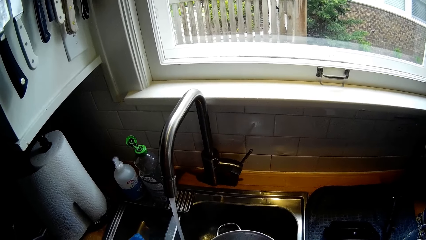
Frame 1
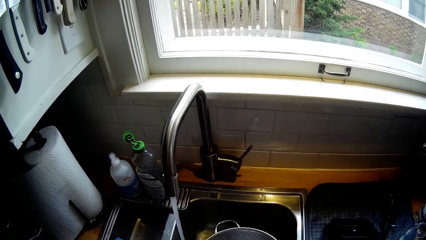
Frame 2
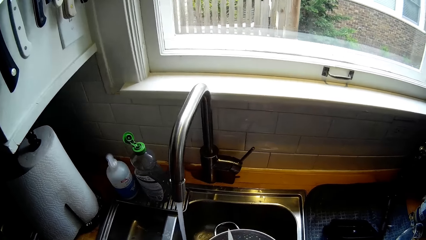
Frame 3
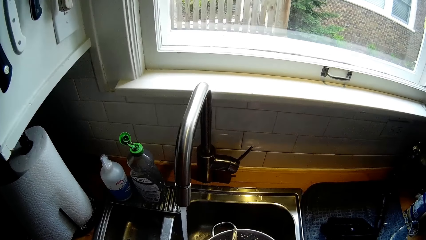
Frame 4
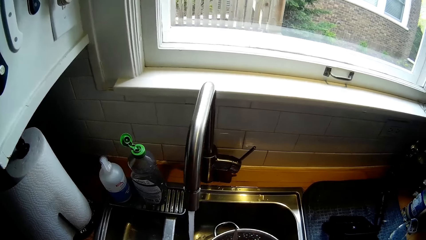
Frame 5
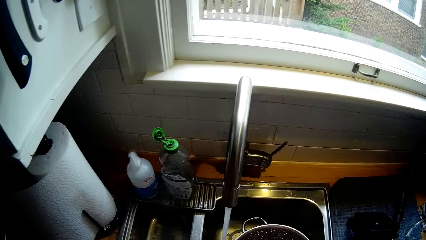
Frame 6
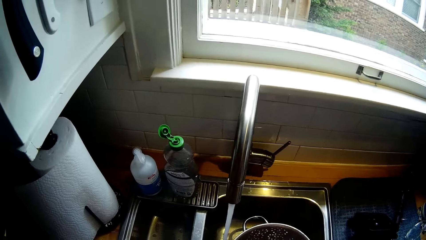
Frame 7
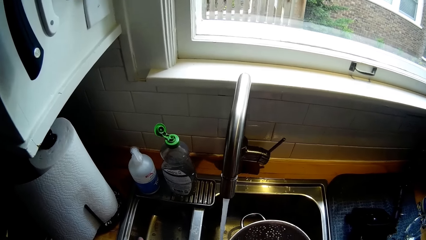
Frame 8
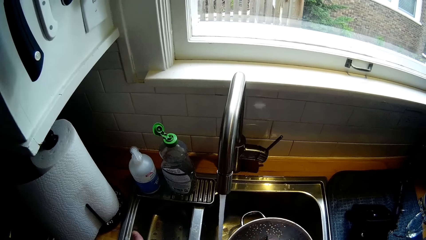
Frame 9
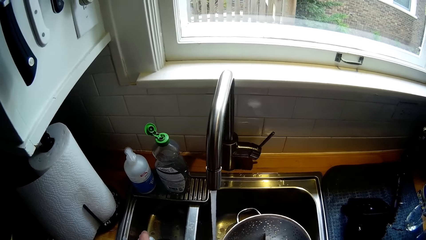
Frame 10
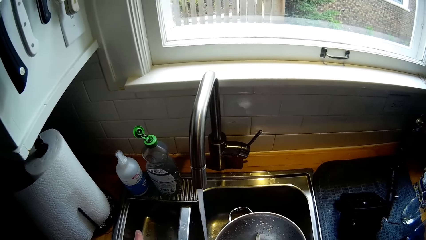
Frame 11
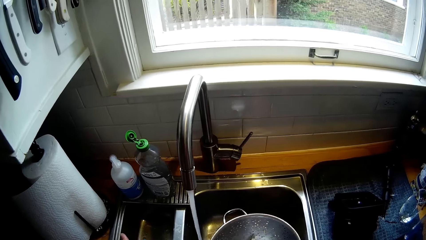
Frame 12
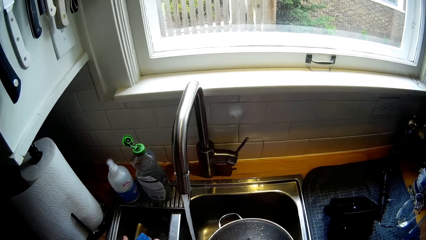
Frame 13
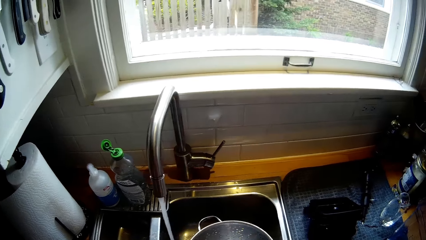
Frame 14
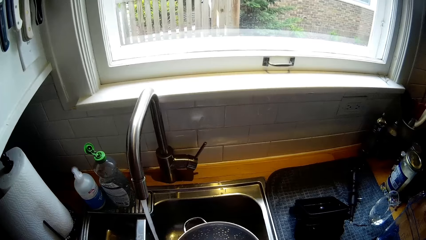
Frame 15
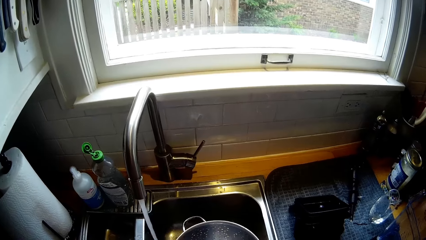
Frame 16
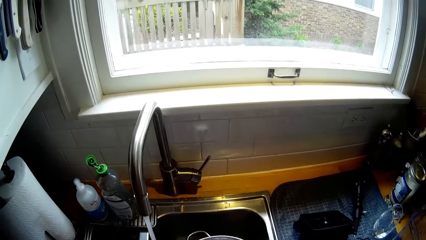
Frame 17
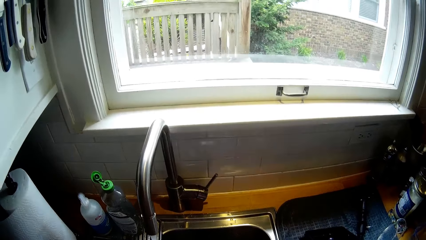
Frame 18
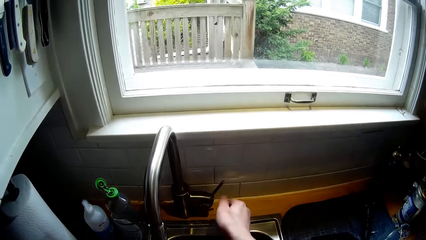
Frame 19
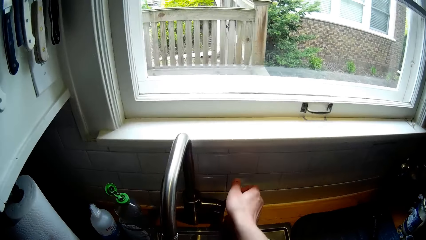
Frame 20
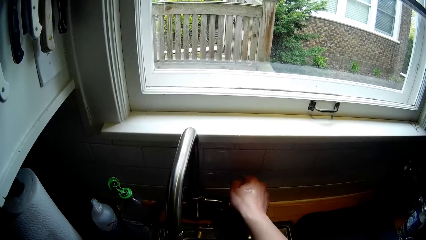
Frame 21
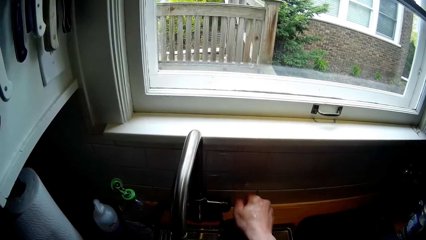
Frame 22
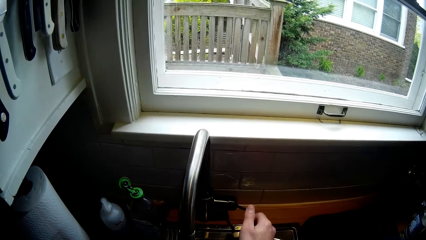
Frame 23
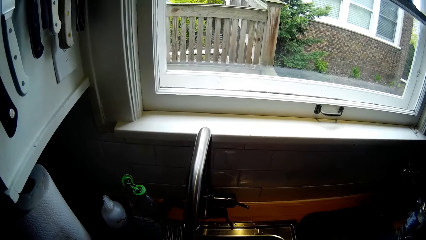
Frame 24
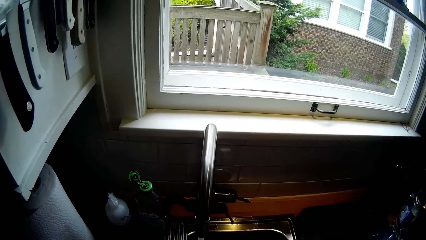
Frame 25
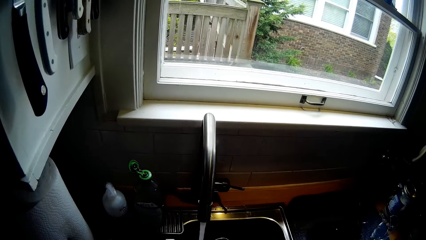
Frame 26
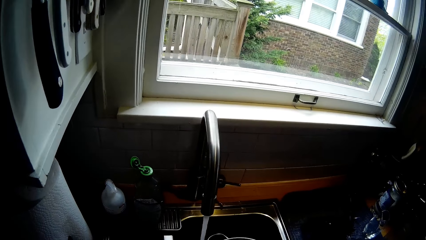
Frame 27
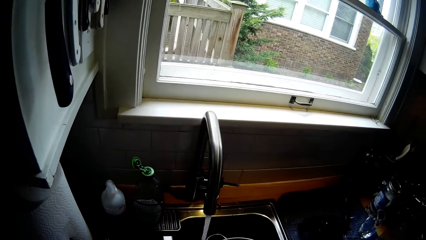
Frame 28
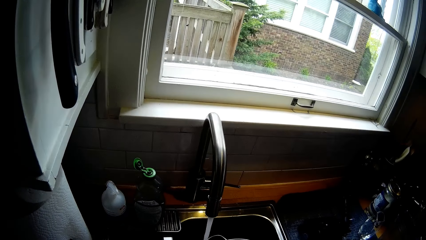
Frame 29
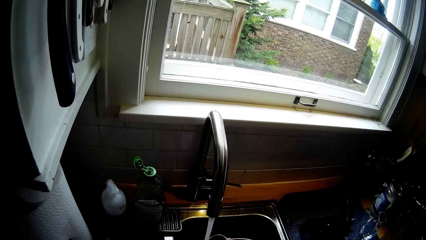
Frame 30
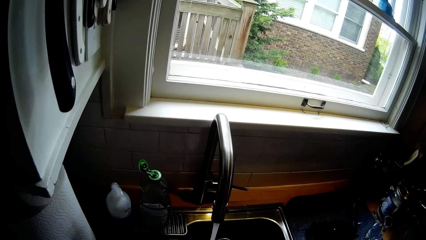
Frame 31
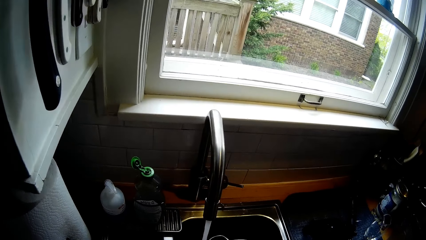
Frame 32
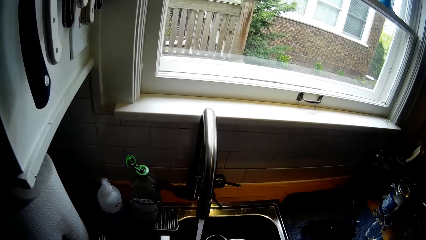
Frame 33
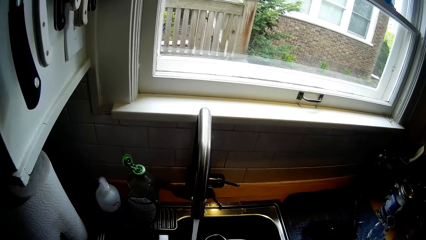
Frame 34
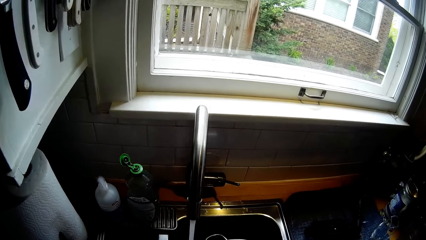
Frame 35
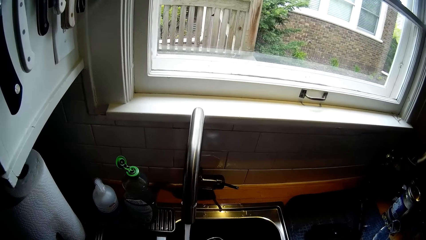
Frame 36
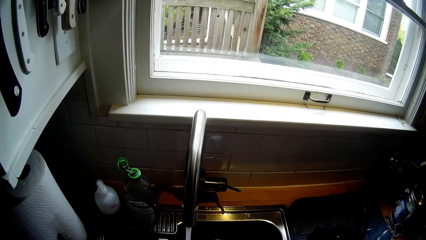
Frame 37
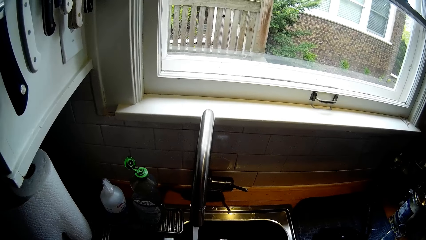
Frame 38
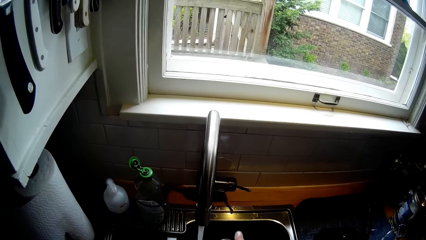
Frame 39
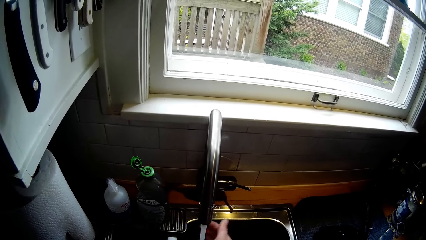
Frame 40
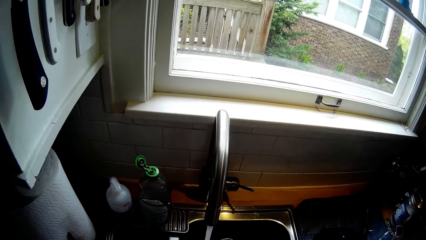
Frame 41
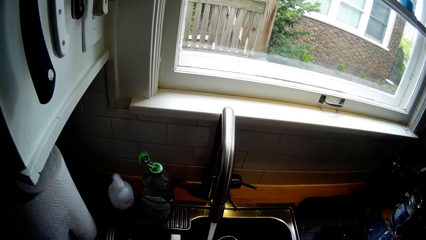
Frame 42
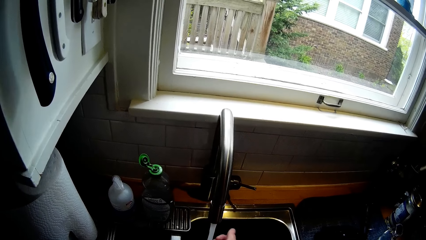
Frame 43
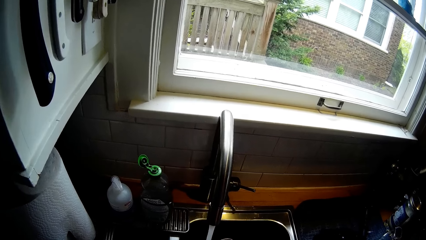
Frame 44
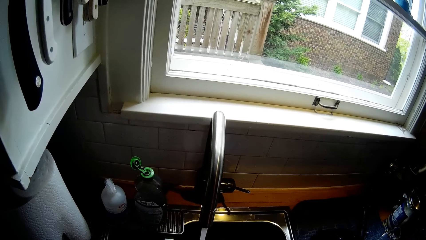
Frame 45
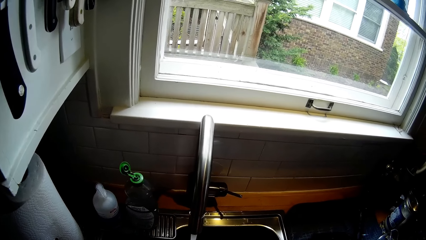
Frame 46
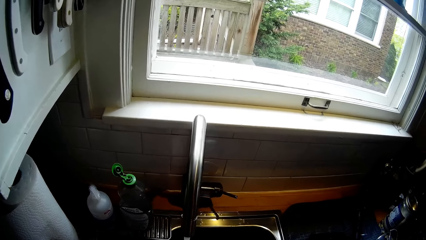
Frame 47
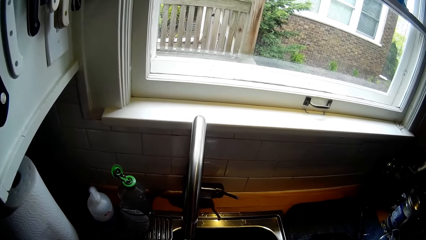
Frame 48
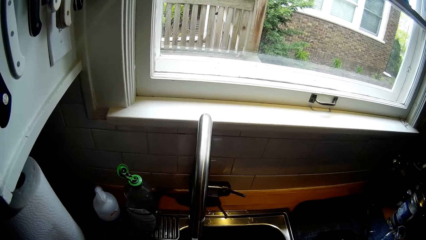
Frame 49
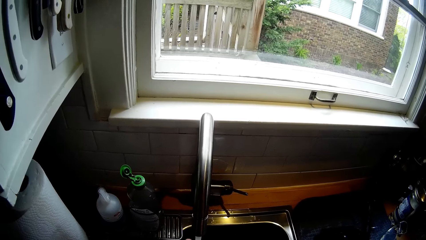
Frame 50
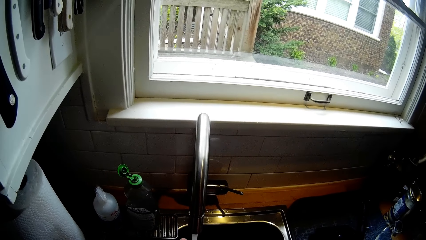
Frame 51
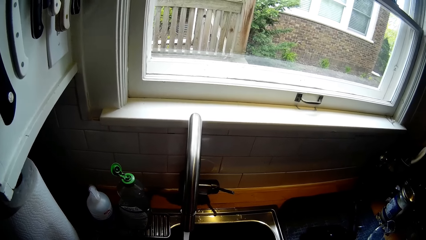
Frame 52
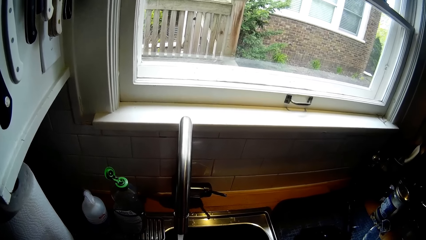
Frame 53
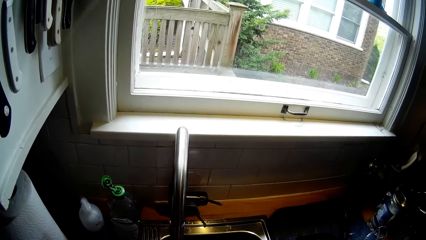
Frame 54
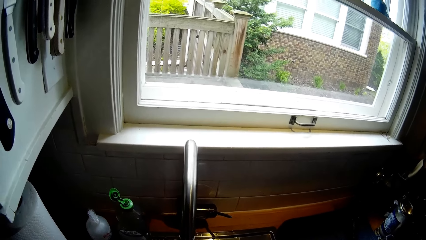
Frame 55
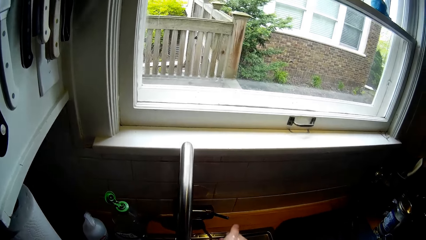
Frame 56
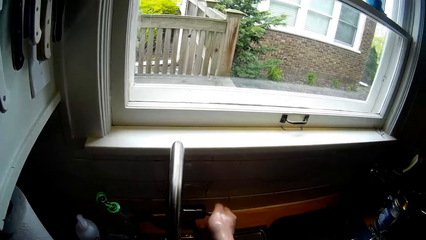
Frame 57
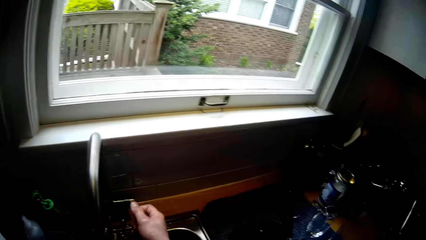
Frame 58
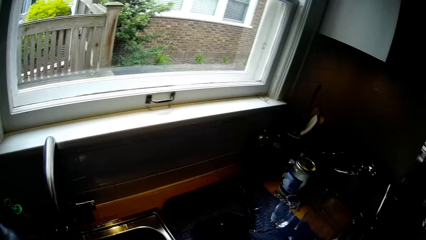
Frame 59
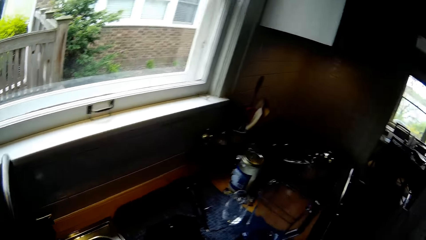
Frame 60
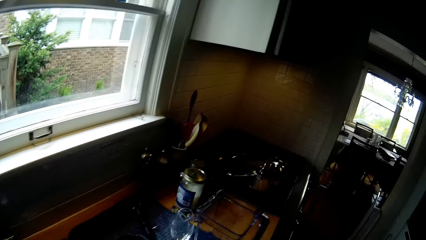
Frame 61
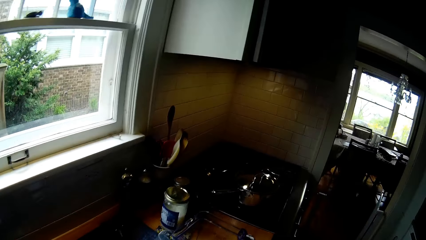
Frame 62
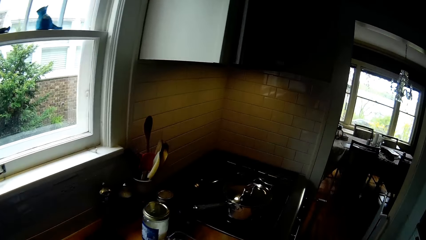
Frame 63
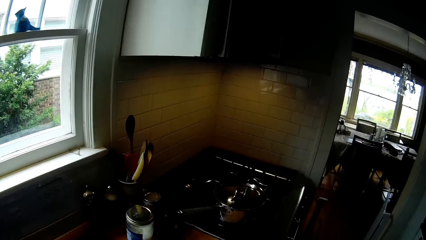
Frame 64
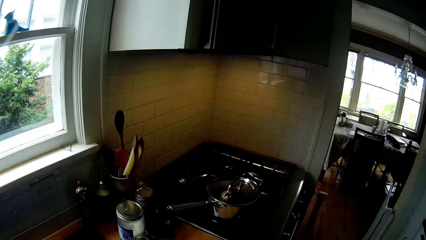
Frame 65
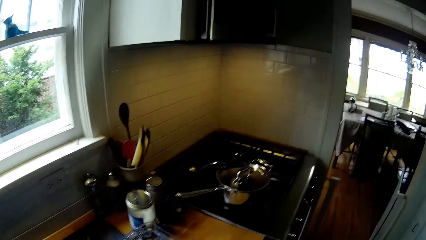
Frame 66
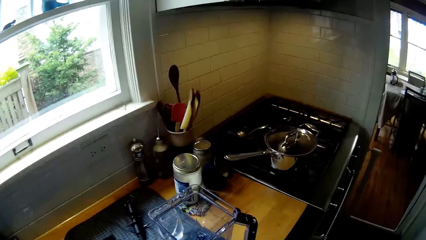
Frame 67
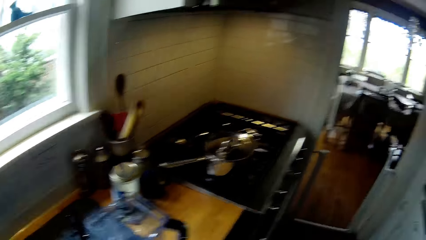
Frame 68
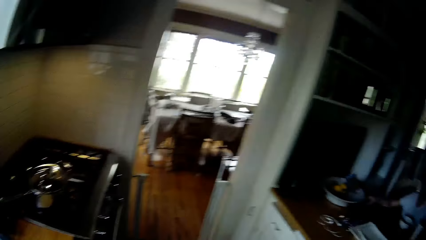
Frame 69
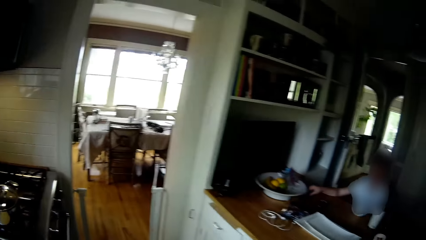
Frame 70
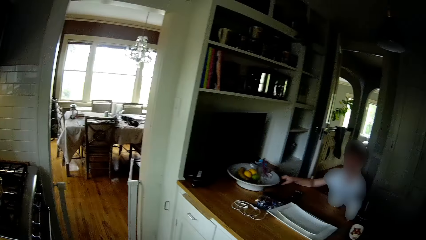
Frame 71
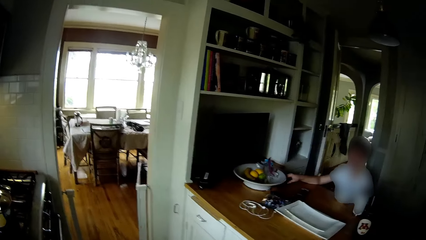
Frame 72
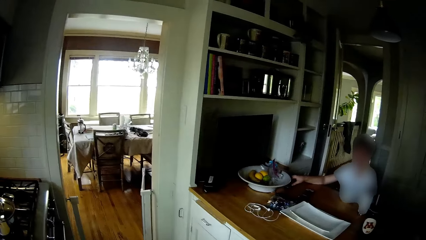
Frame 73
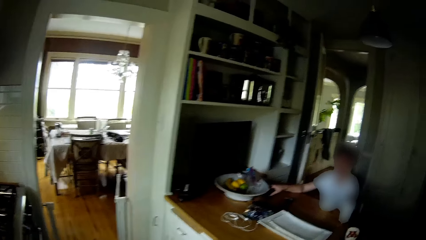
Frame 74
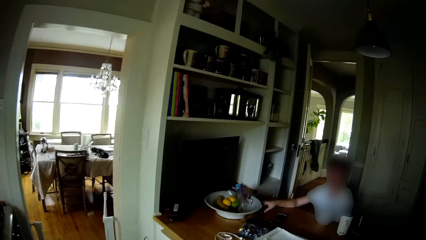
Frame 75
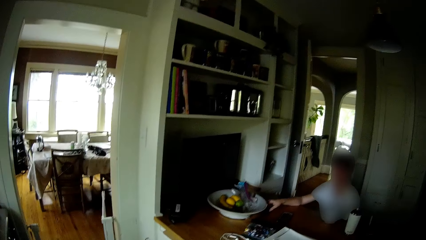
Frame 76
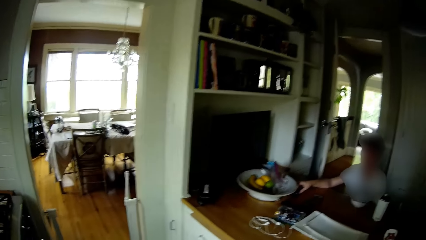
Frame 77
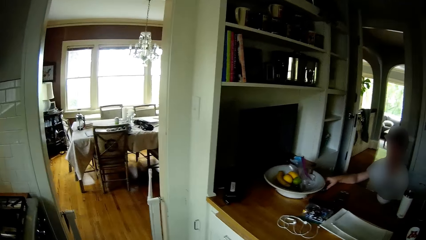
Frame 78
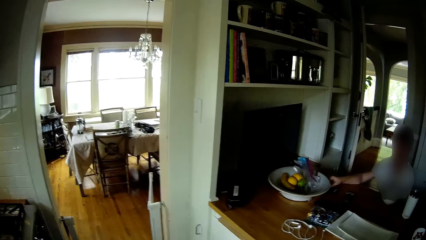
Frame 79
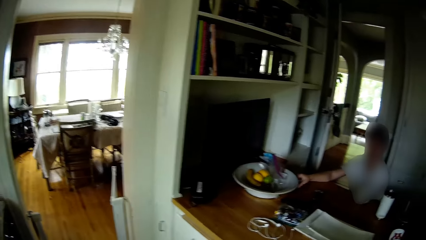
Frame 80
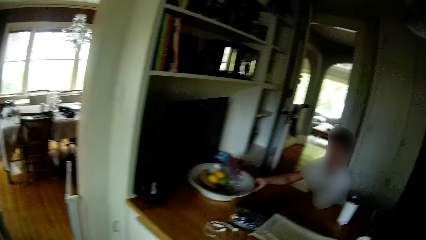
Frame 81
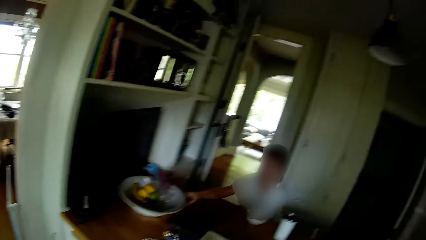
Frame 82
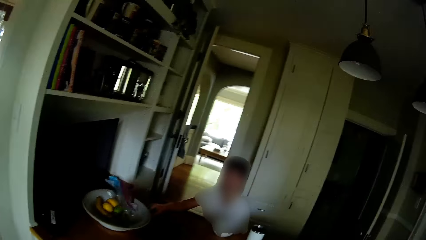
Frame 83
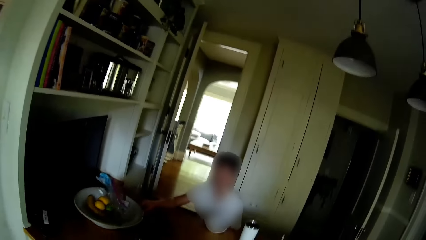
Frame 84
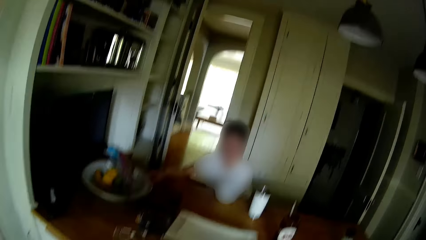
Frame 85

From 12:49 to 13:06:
The camera wearer moves the faucet handle with his right hand. He opens the tap with his right hand. He washes the knife. He turns off the faucet with his right hand. He turns around the sink.
